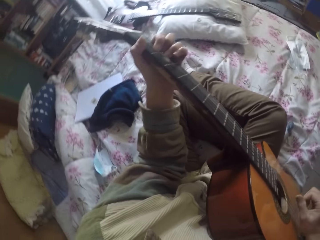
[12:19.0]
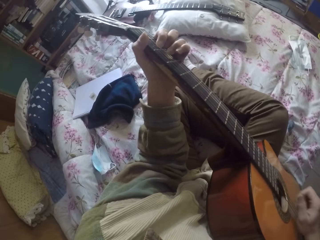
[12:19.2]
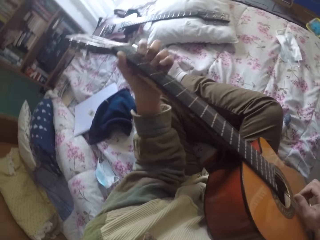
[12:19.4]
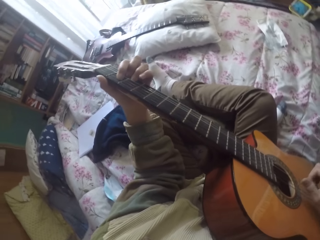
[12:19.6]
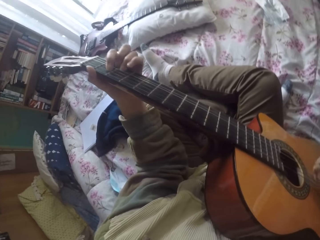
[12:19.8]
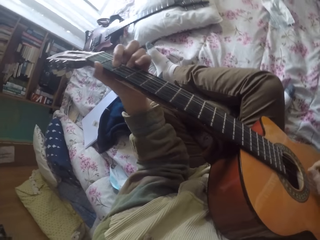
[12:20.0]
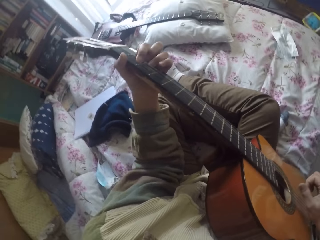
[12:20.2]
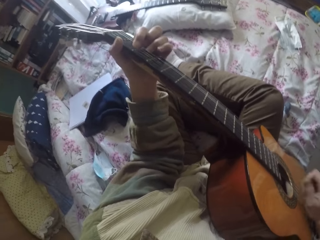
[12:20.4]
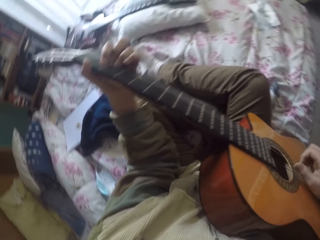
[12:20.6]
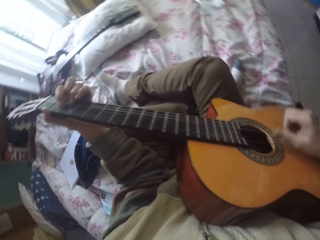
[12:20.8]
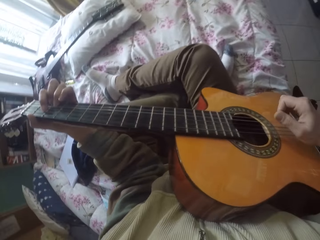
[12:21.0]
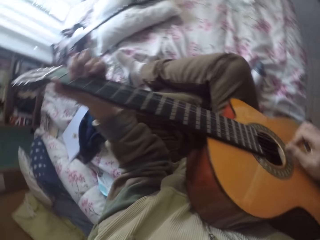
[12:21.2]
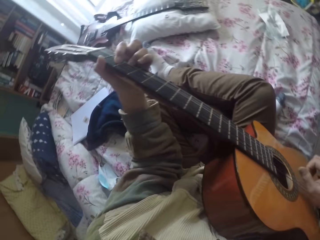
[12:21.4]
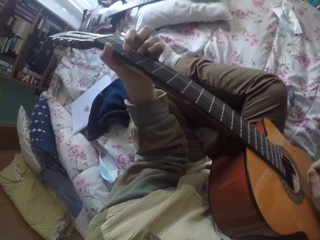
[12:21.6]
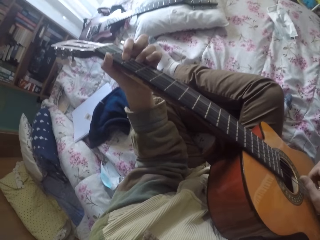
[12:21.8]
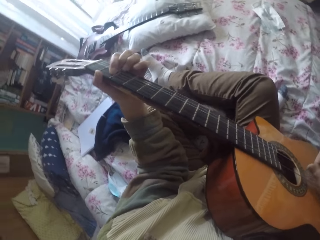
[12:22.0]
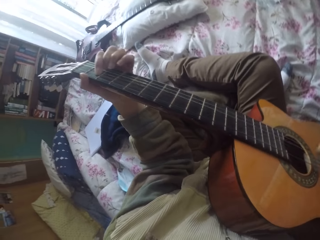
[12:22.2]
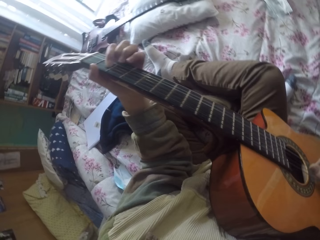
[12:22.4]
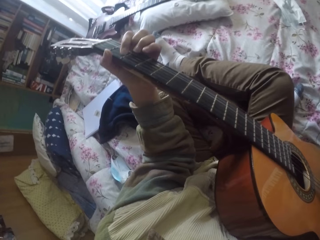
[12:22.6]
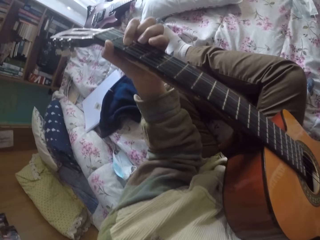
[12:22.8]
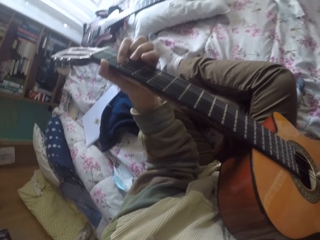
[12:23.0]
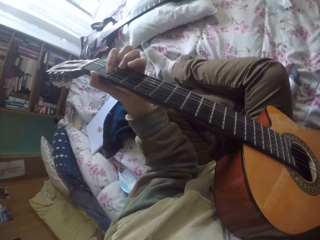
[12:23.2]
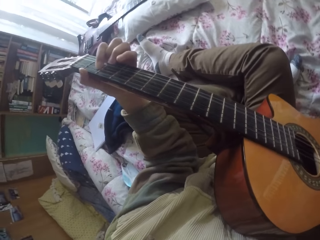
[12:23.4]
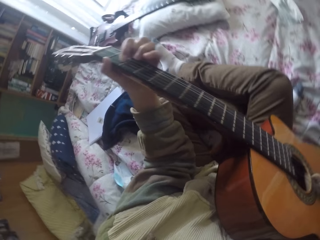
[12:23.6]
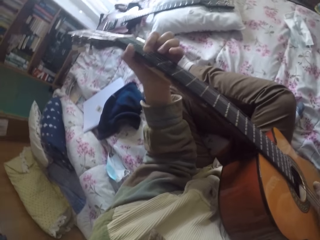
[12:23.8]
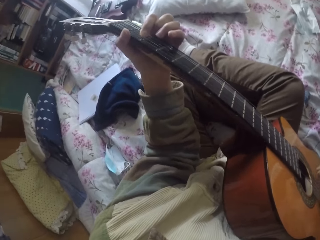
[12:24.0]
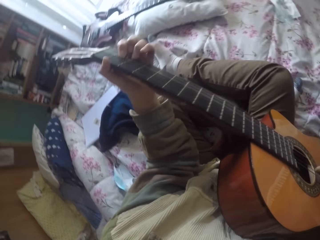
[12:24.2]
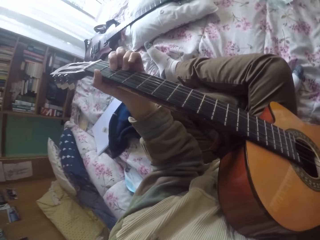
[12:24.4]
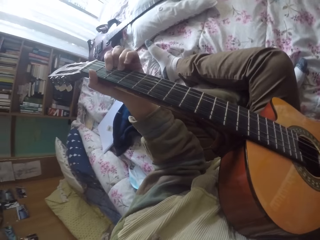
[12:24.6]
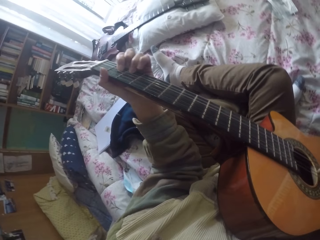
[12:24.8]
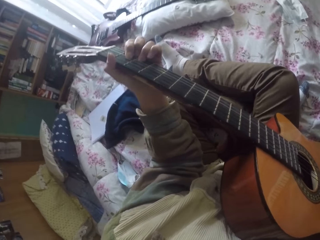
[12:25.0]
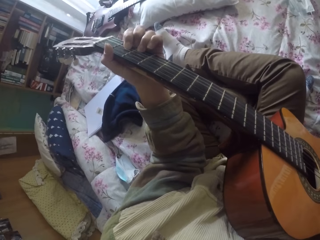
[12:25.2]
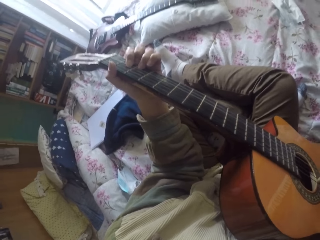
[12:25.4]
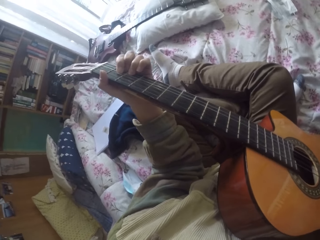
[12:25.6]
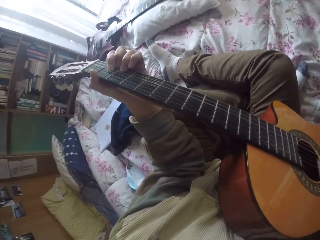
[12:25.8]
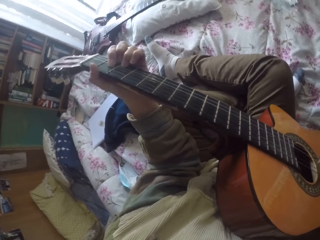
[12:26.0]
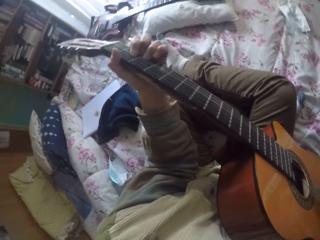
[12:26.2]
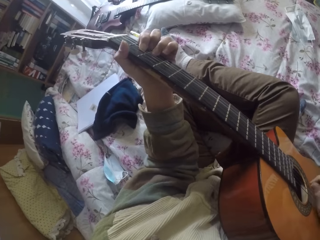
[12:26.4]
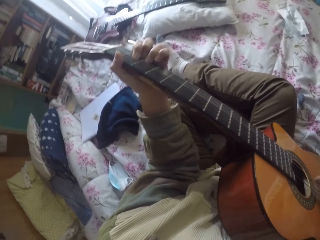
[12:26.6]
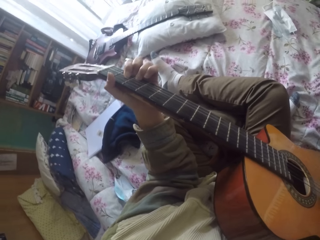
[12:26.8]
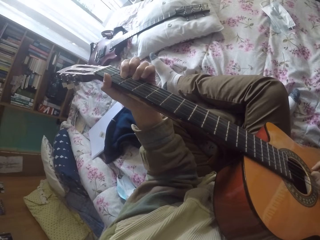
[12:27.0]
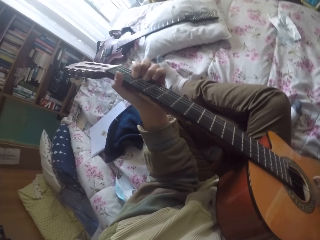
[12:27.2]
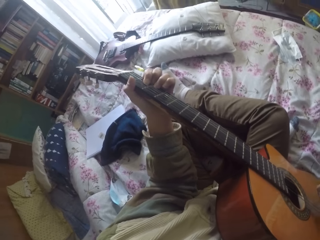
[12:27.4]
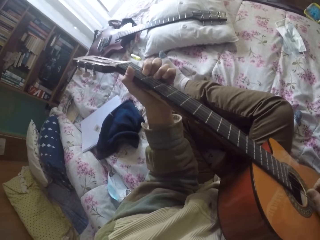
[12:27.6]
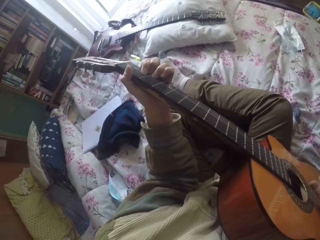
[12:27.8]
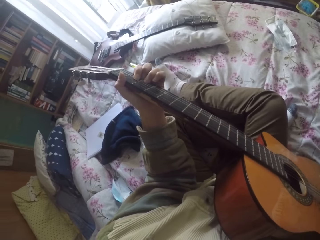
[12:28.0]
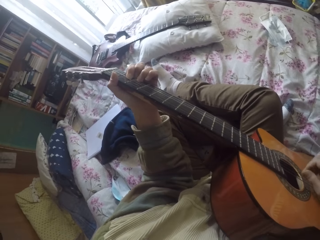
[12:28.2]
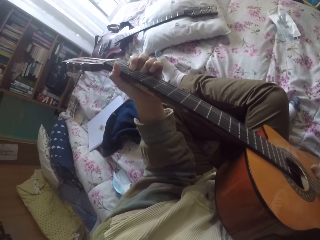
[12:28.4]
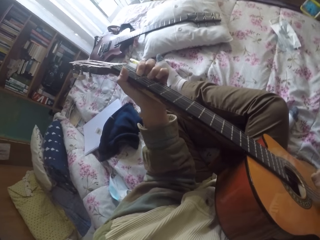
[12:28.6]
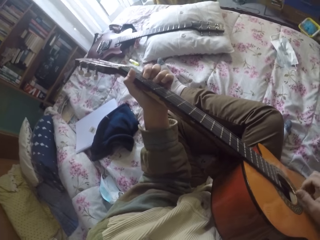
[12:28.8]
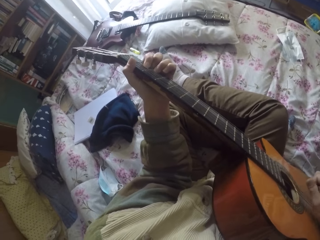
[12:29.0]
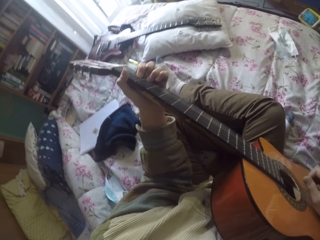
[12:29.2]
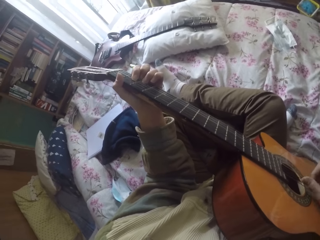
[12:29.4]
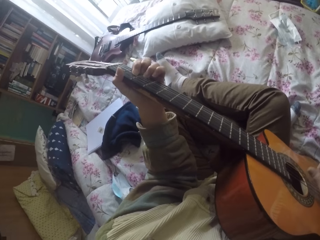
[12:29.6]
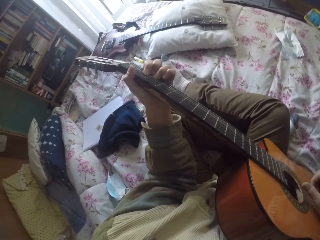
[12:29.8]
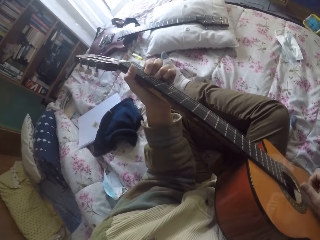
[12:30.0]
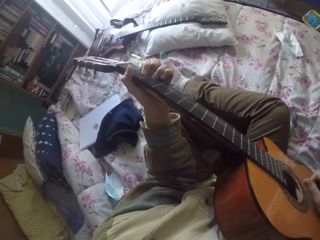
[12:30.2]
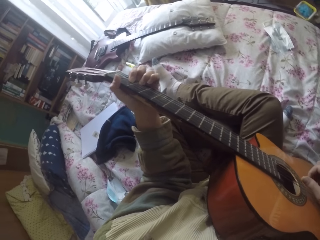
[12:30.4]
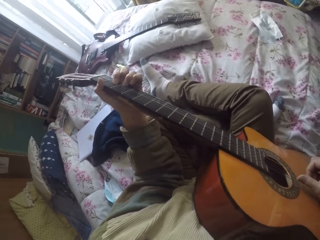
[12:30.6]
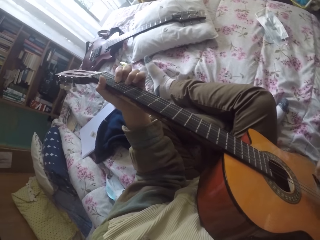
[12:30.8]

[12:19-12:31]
The camera wearer plays the guitar strings with the left hand. They play the guitar strings with the right hand.

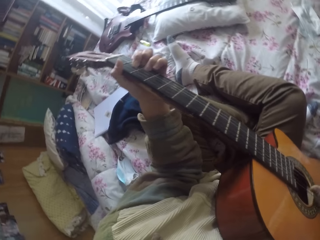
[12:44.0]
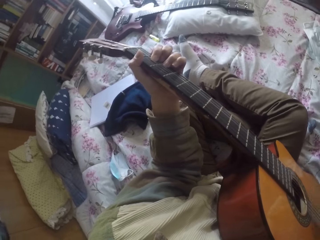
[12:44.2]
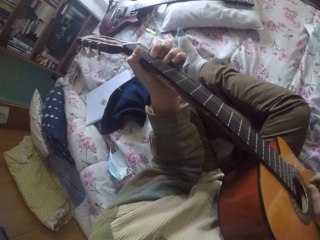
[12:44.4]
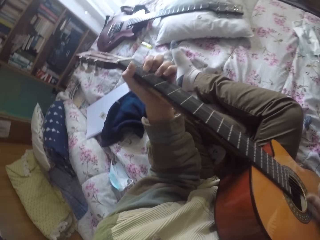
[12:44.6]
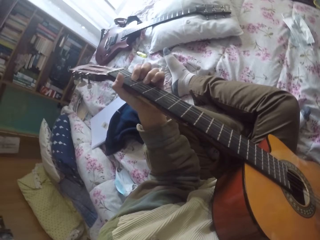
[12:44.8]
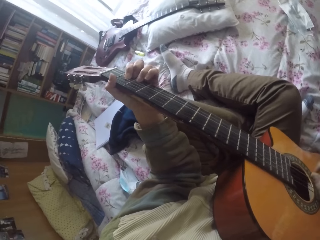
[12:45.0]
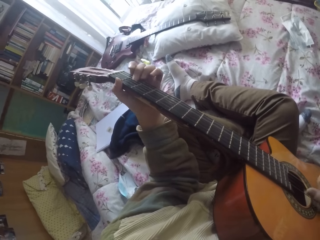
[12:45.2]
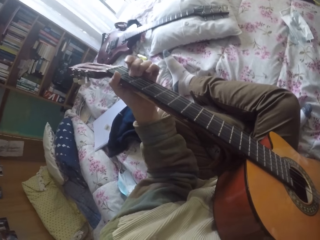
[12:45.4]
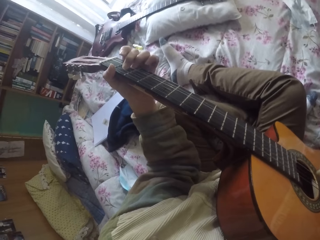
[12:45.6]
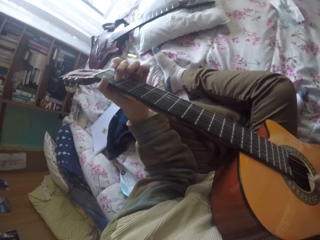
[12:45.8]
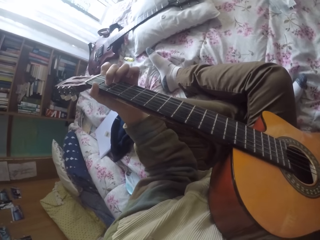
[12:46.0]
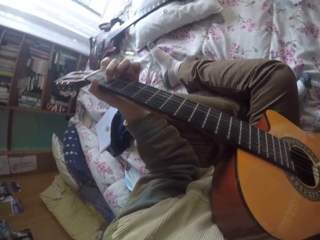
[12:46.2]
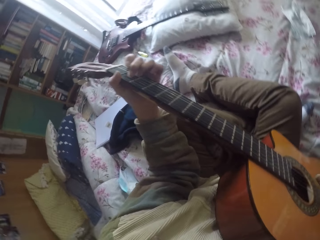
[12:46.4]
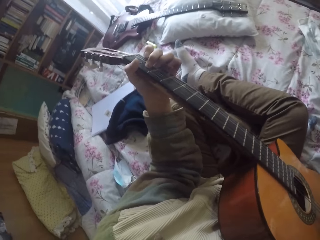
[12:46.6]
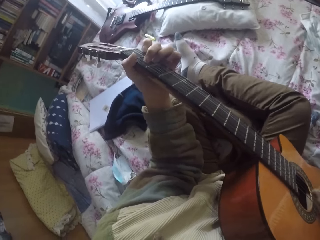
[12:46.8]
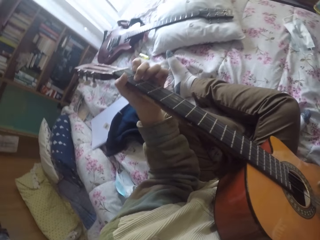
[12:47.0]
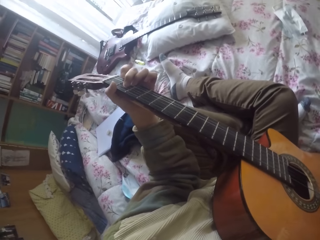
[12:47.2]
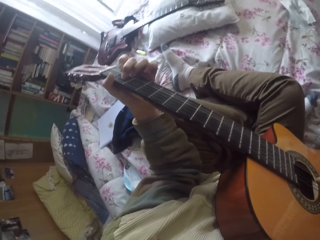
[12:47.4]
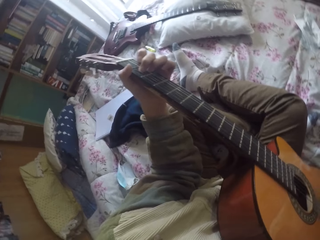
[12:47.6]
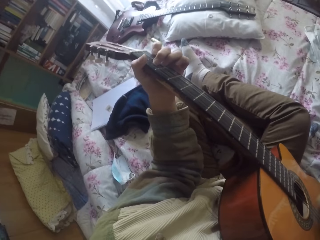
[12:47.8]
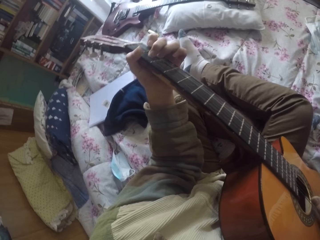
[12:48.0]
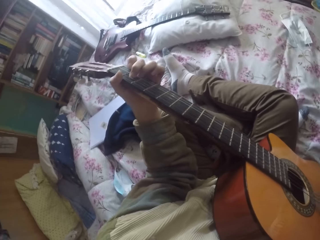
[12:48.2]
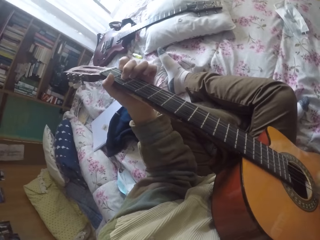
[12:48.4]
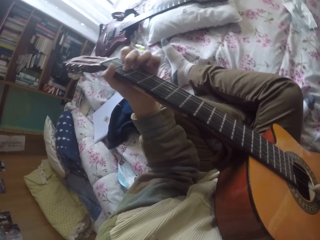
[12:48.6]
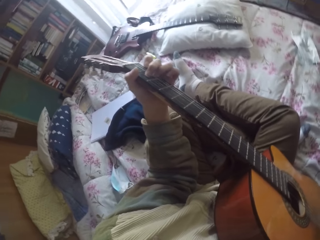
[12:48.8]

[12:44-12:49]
The camera wearer plays the guitar strings with the left hand. They play the guitar strings with the right hand.

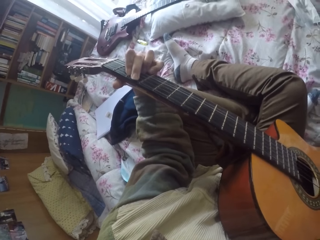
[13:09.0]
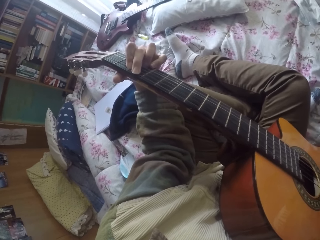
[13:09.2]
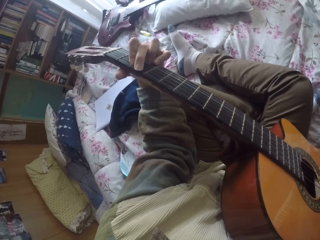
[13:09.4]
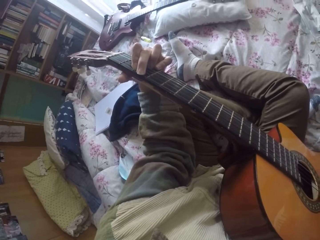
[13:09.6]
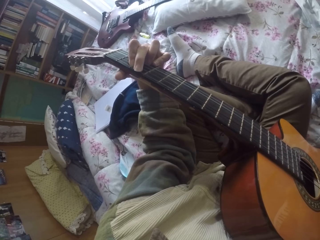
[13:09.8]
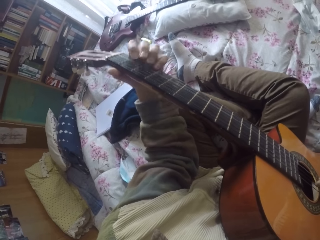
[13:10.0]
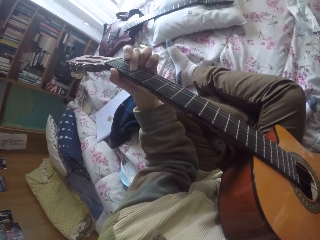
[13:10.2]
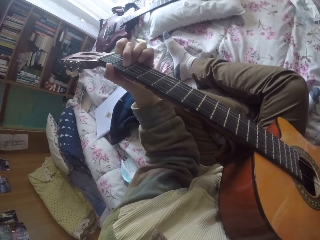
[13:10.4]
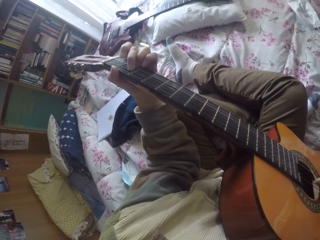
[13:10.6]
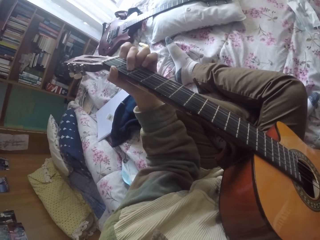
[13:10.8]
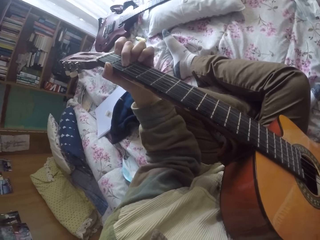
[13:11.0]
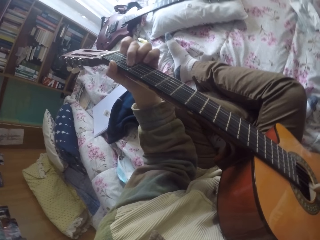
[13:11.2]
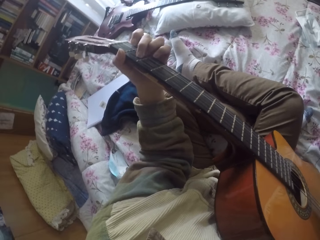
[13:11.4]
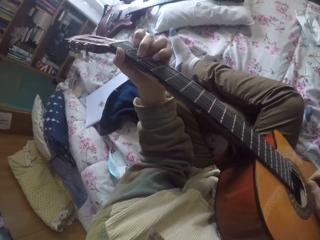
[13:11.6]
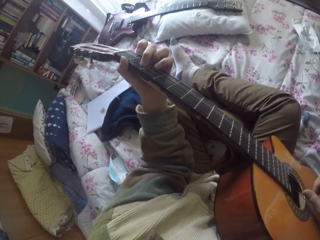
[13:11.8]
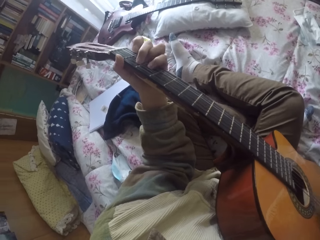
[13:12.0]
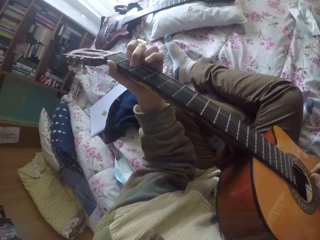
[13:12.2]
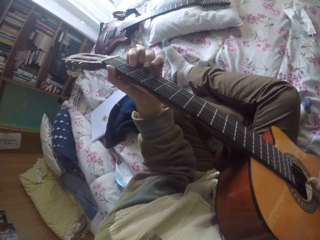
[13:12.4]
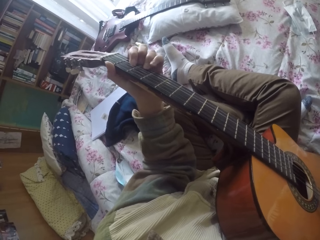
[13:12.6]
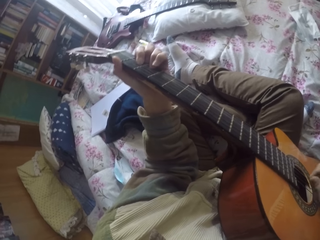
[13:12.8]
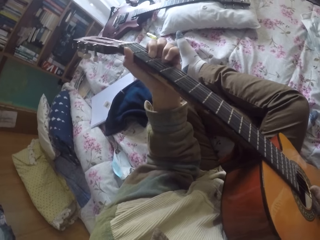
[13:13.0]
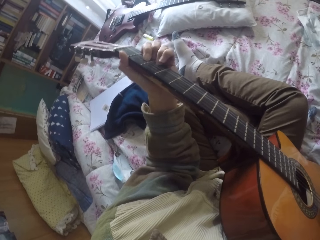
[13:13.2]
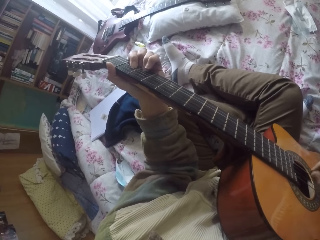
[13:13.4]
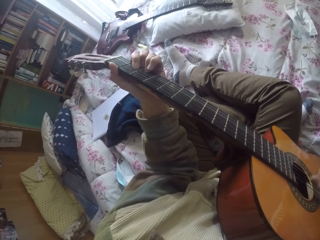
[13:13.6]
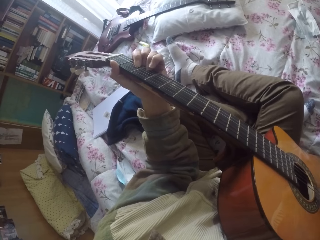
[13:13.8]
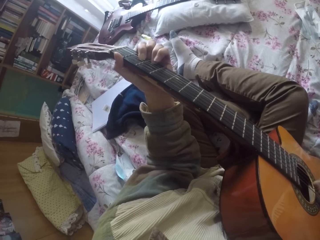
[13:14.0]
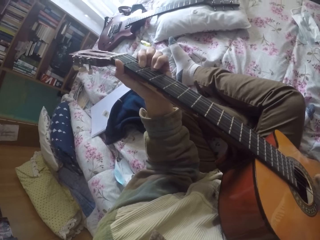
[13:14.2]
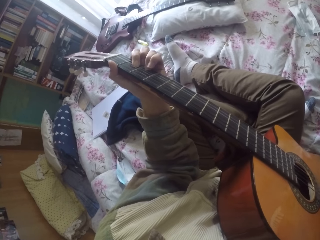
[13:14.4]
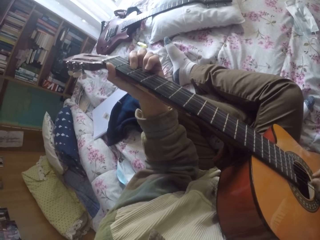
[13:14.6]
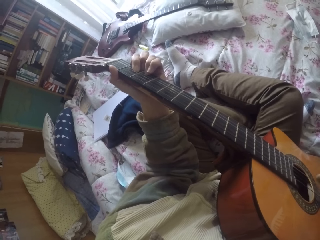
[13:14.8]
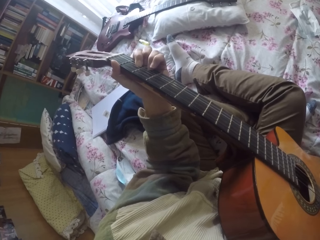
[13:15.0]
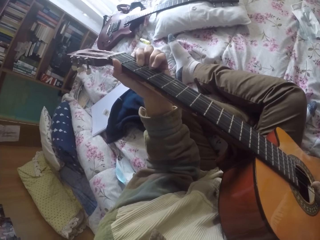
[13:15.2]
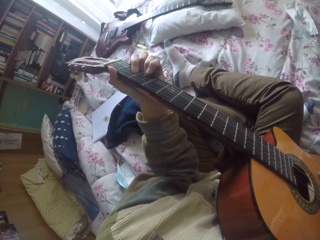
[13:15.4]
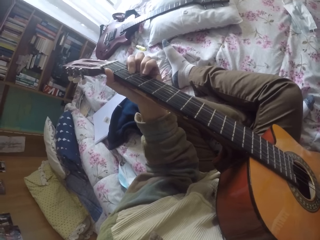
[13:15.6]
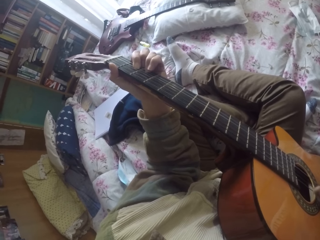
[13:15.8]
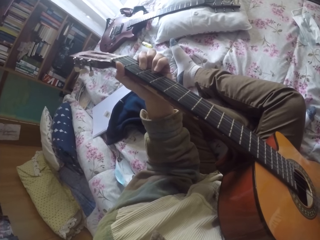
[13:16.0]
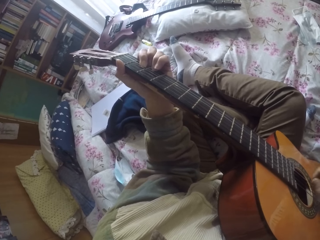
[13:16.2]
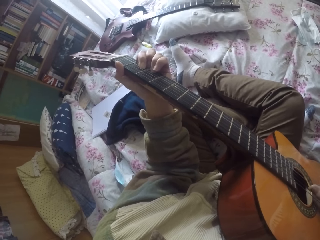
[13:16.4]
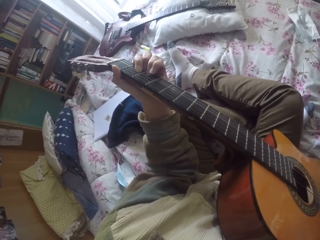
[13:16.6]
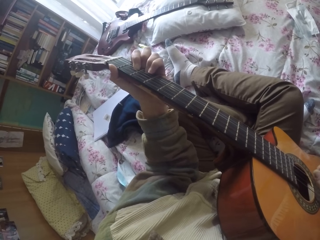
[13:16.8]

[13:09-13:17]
The camera wearer plays the guitar strings with the left hand. They play the guitar strings with the right hand.
